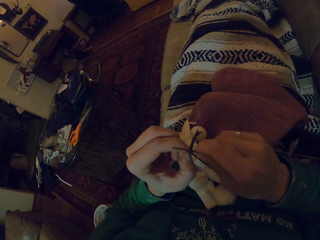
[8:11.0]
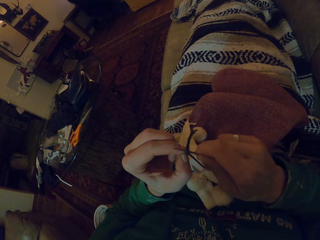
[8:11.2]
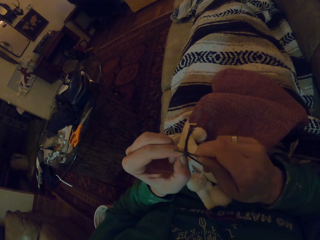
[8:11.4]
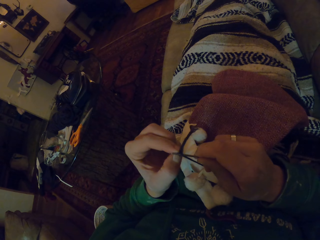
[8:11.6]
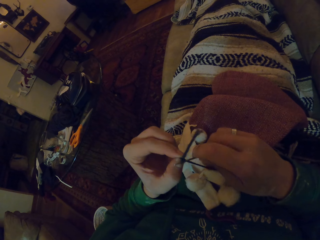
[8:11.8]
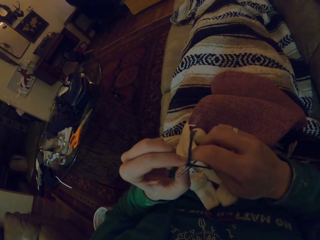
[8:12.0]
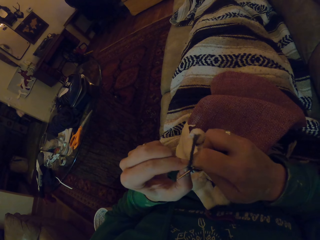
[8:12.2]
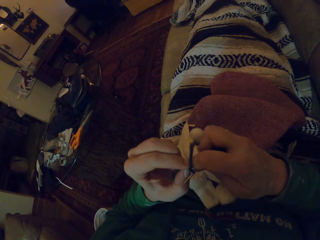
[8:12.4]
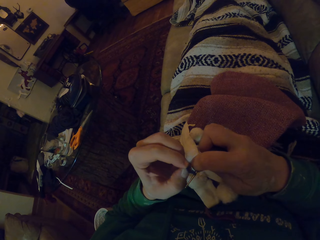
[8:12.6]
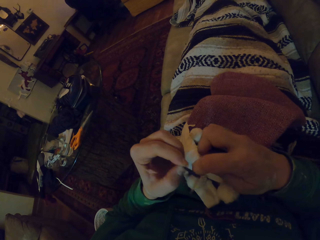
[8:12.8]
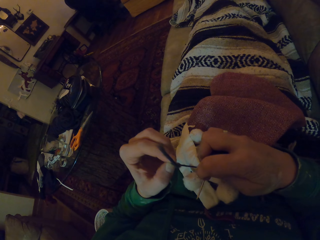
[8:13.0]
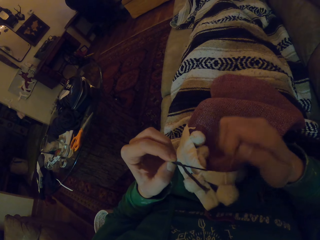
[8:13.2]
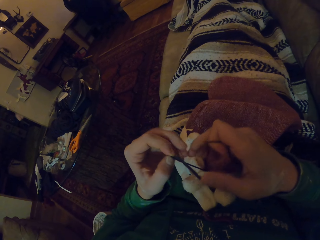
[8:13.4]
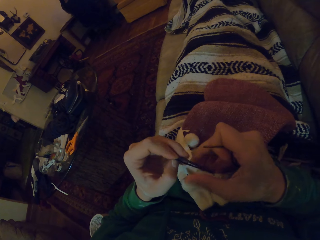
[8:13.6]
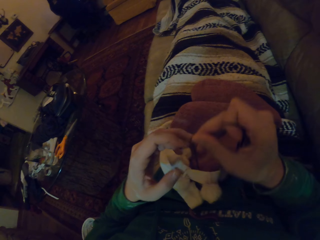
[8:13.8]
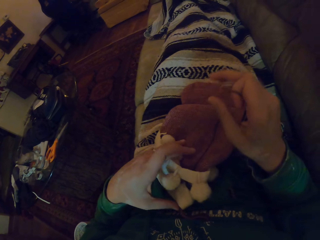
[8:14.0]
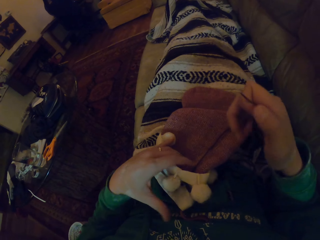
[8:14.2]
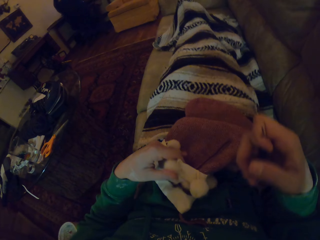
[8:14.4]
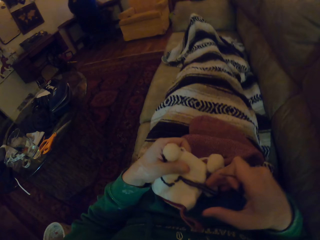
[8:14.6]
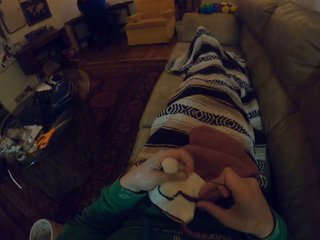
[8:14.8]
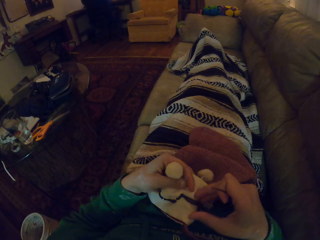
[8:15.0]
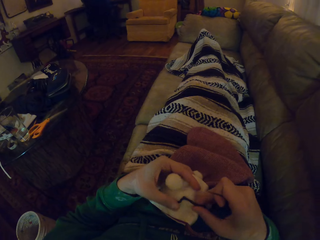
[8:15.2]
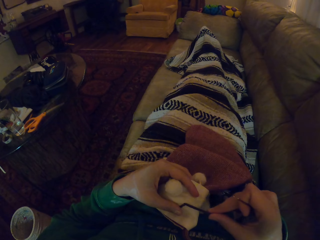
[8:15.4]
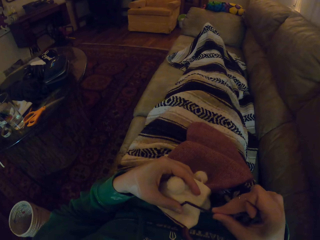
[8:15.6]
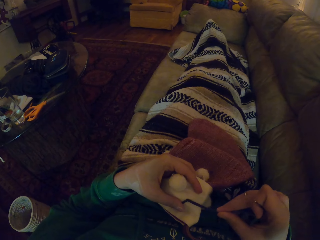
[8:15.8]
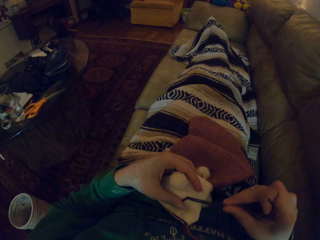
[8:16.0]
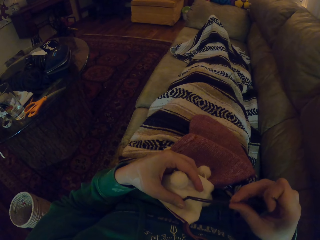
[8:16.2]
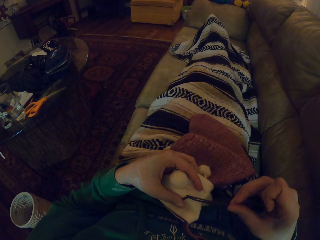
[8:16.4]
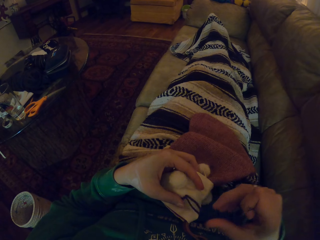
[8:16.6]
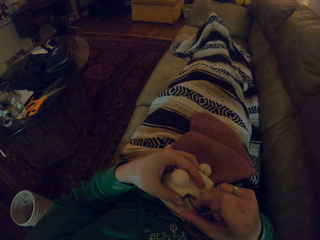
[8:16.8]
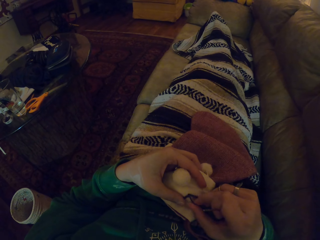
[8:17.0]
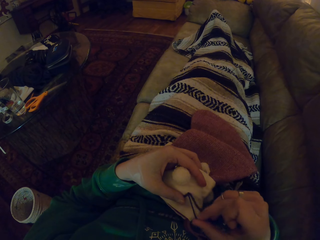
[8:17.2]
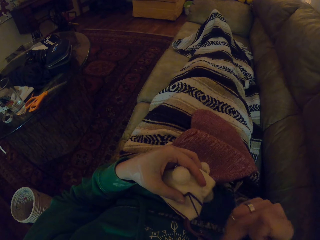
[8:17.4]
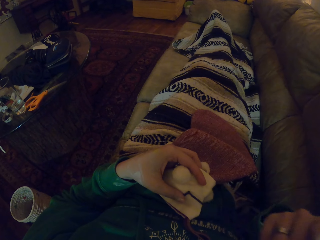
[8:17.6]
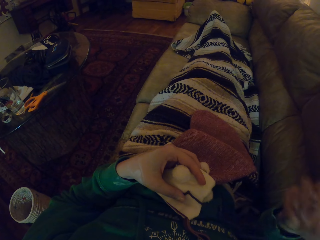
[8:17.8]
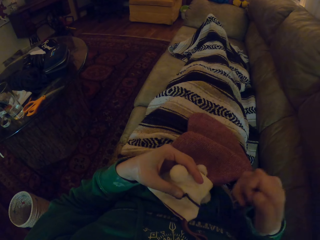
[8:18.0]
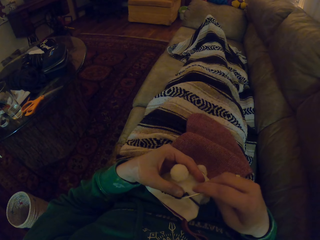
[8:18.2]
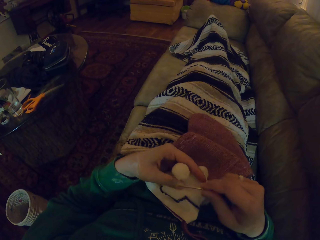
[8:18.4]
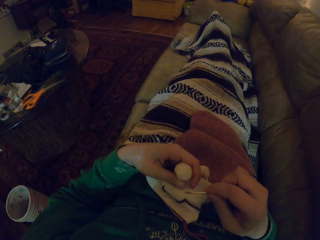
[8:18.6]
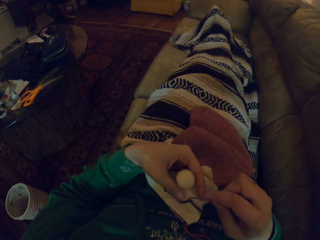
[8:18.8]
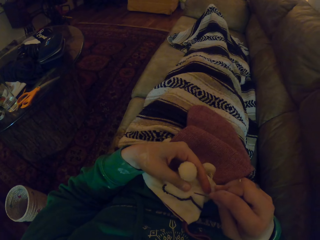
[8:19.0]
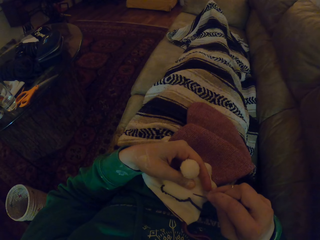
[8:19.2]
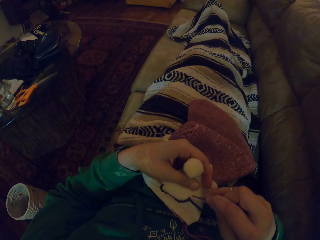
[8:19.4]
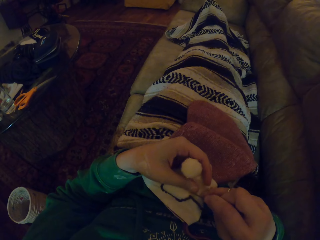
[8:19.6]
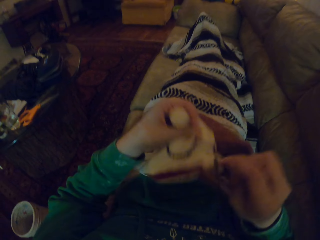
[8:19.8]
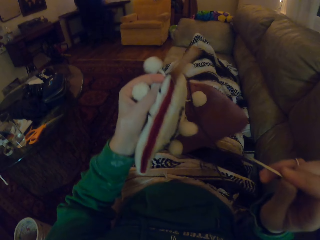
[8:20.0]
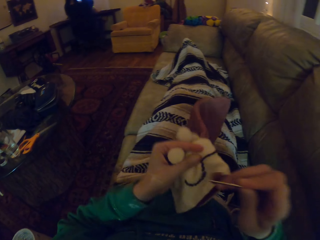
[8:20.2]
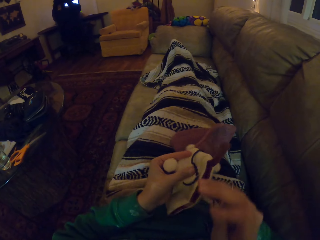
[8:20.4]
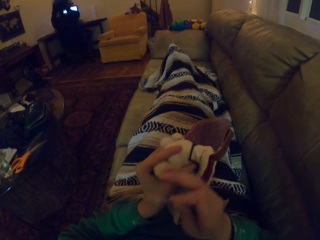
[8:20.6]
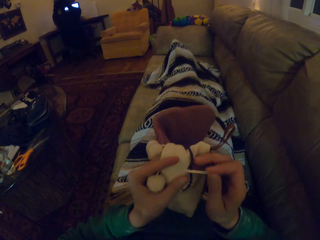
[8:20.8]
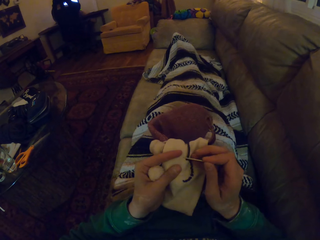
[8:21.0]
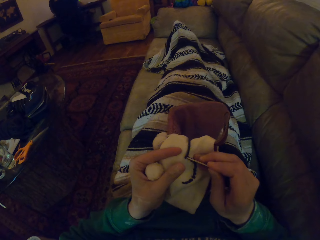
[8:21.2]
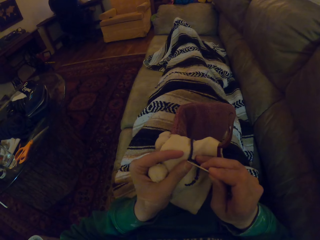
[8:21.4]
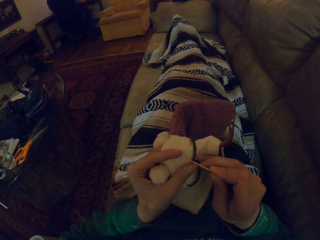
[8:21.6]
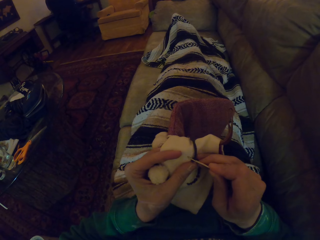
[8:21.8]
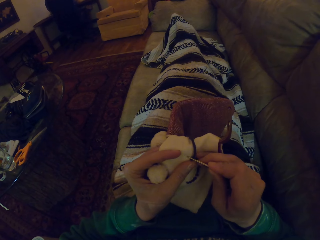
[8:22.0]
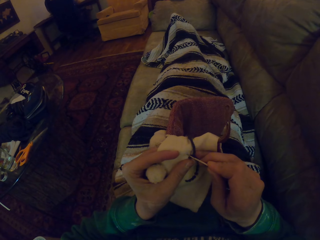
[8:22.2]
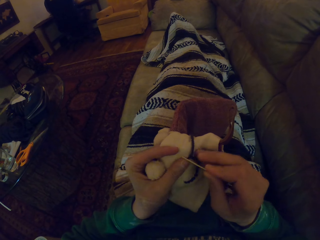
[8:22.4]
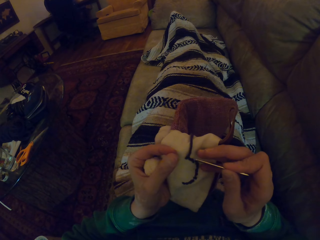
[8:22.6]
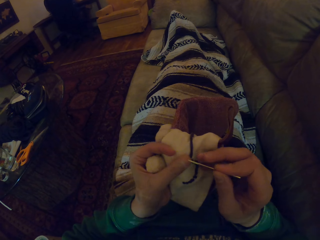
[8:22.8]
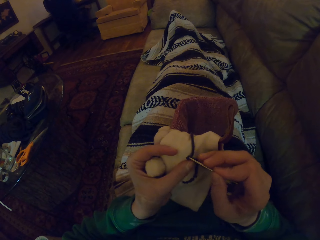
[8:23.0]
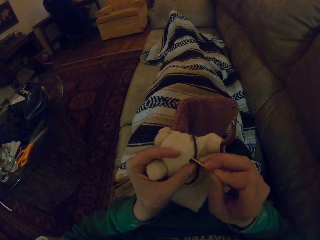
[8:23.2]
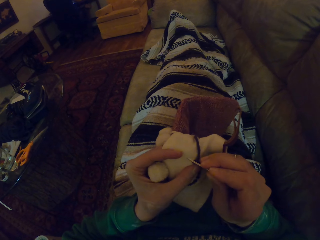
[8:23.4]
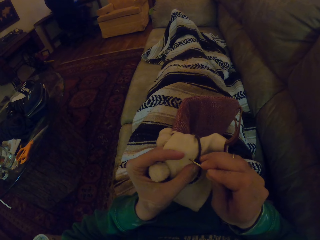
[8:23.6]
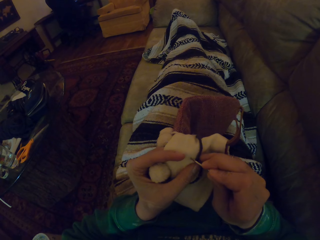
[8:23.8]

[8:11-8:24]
The camera wearer drops the knot. They take a marvin hat, lift the marvin hat and knit the marvin hat.

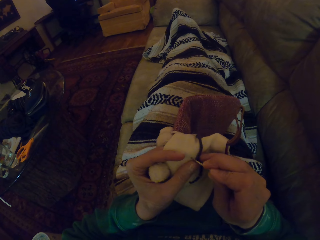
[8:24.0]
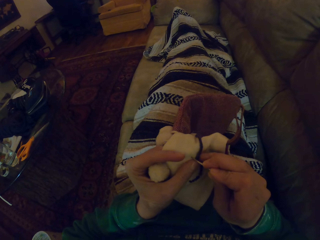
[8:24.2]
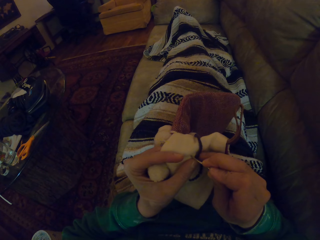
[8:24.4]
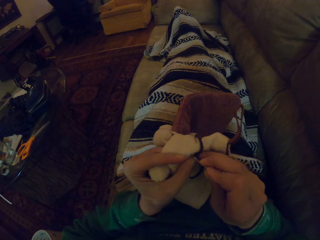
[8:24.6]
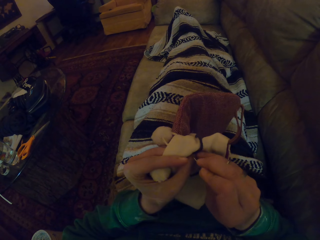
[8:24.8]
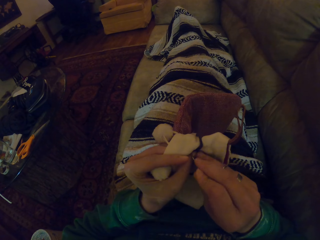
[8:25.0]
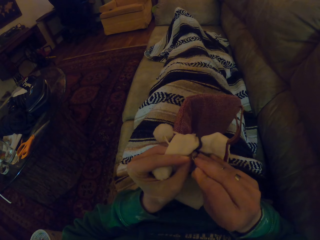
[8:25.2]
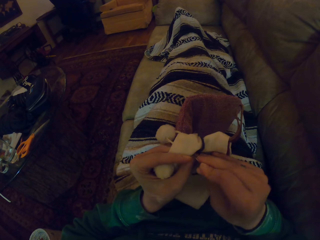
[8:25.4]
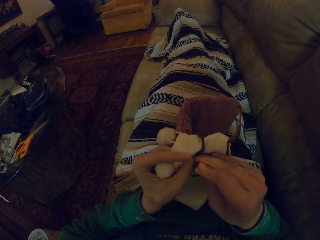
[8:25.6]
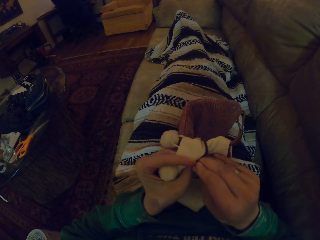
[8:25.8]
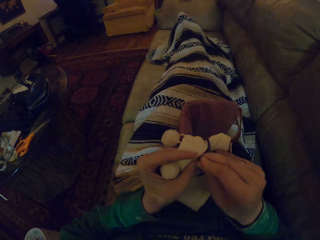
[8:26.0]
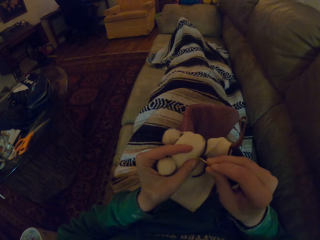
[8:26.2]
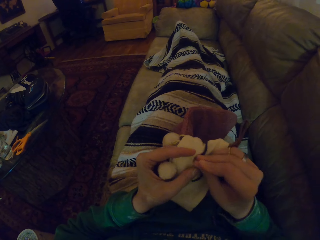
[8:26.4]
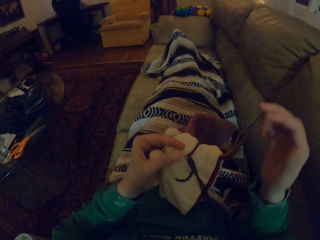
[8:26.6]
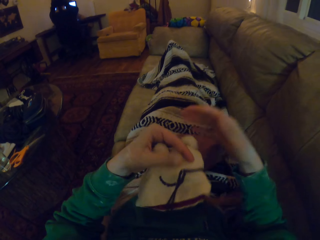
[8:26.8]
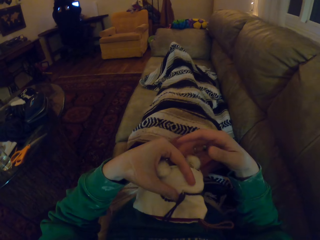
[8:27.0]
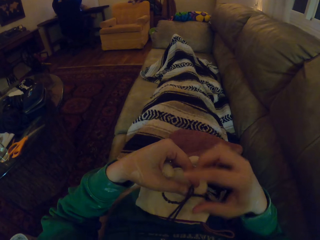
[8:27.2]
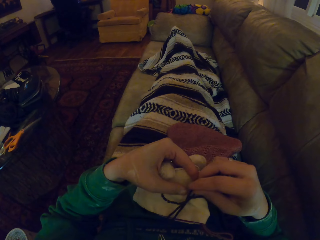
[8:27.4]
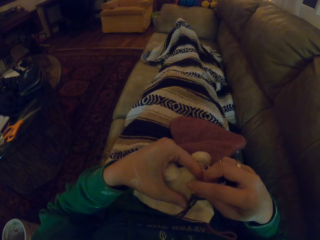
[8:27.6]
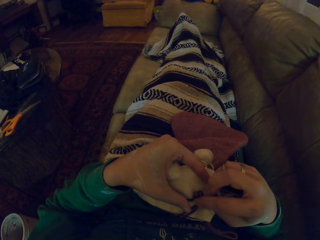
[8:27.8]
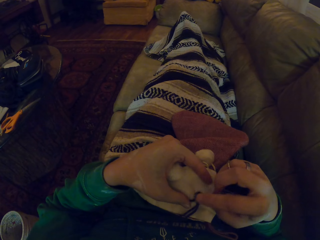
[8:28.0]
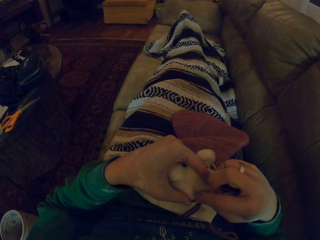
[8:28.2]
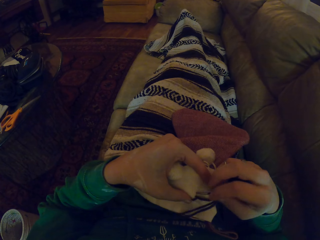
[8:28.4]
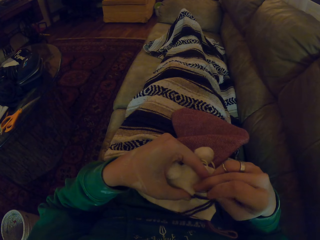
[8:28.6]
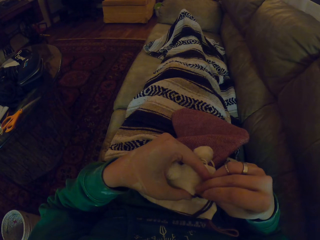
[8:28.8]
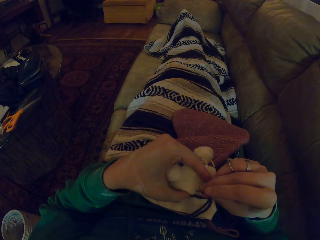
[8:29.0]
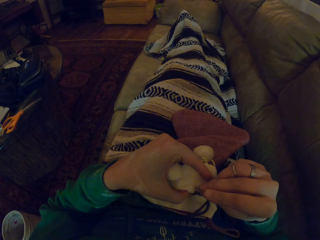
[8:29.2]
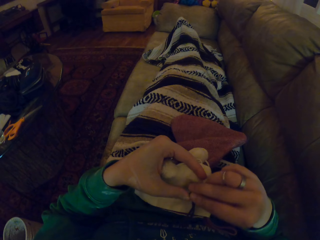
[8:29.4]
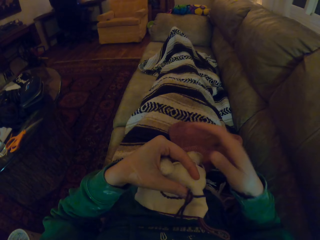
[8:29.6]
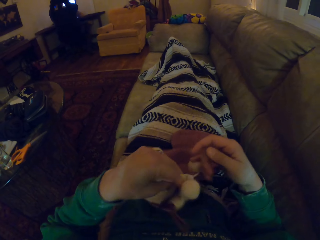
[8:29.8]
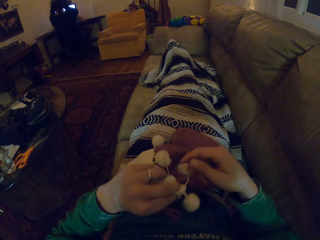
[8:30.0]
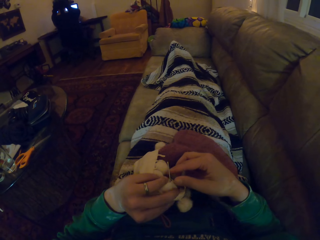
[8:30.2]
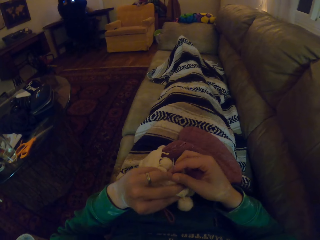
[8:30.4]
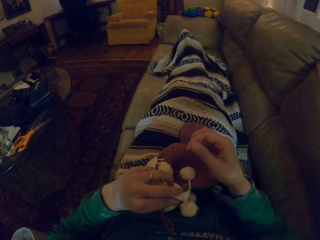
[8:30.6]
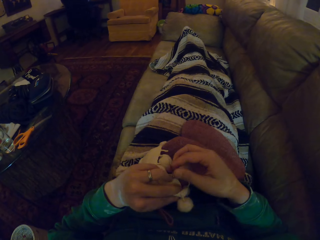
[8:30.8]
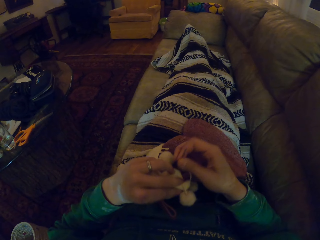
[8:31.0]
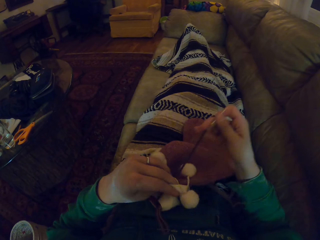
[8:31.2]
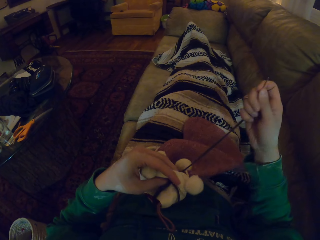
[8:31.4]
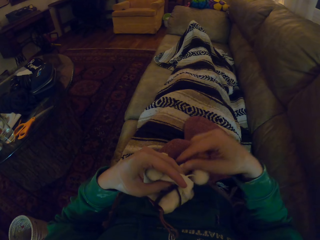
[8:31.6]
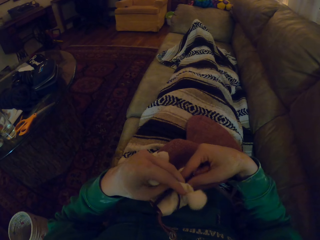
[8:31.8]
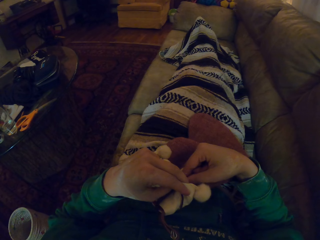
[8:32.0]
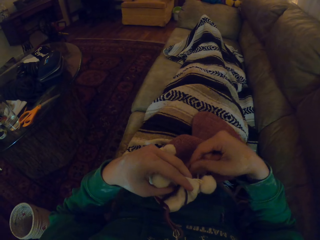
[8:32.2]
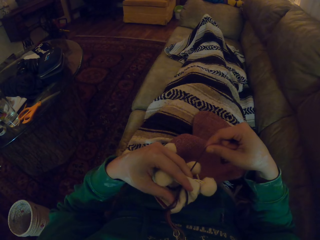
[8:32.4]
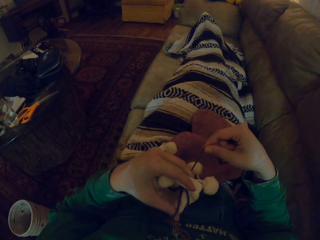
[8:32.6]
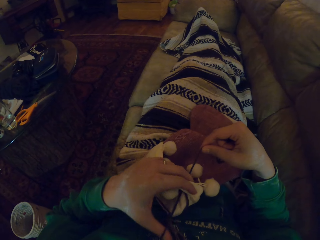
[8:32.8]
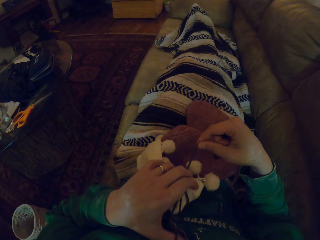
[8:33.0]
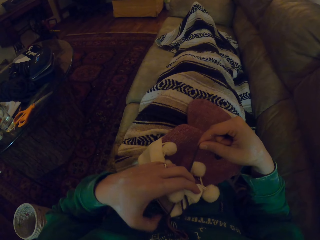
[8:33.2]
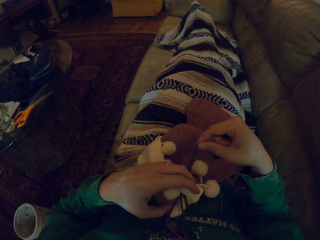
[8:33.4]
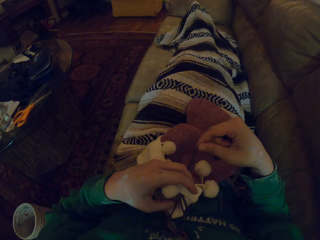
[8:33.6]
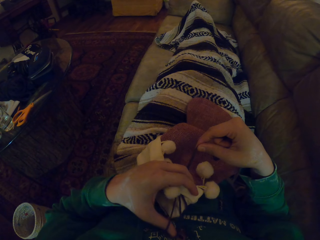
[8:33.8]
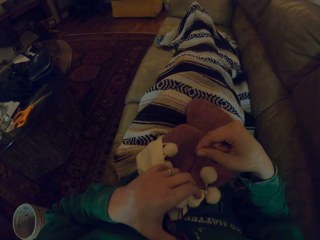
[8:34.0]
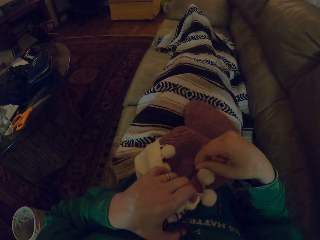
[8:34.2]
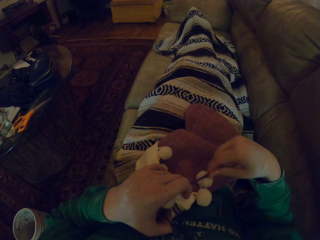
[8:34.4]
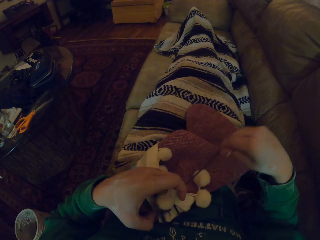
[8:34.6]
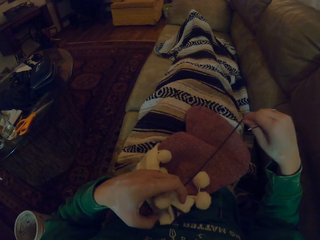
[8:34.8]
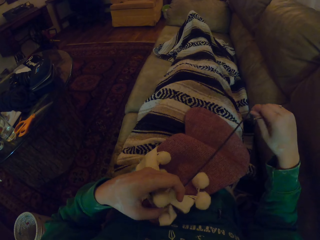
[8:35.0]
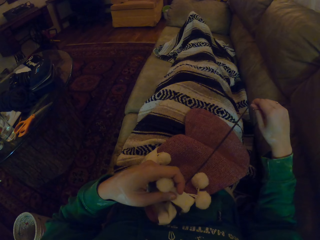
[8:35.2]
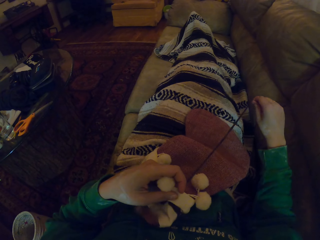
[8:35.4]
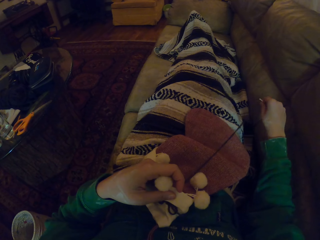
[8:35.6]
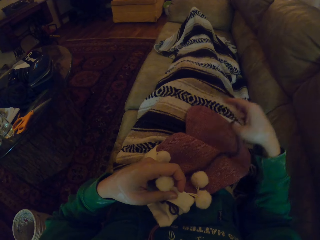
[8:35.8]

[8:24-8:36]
The camera wearer sews.
